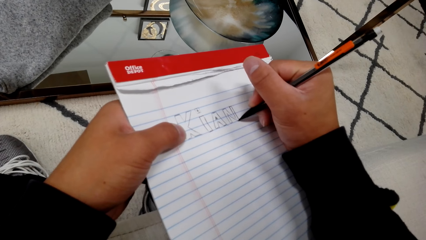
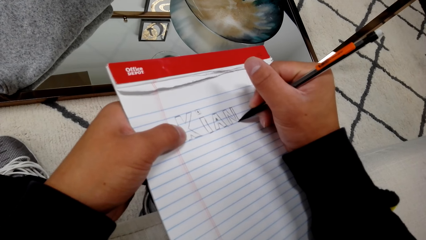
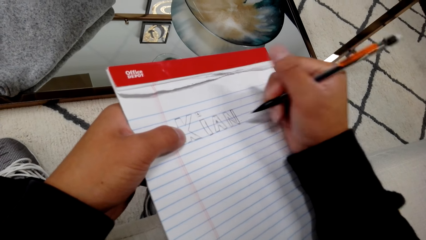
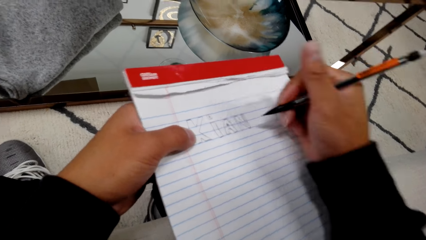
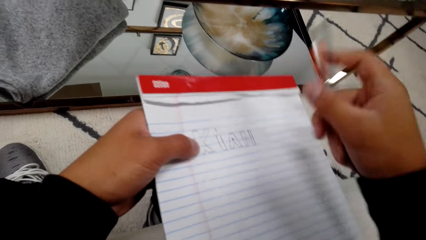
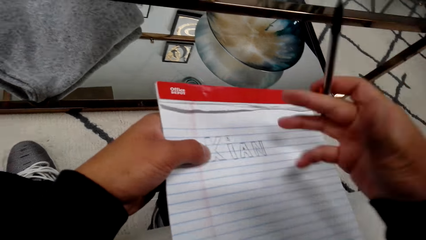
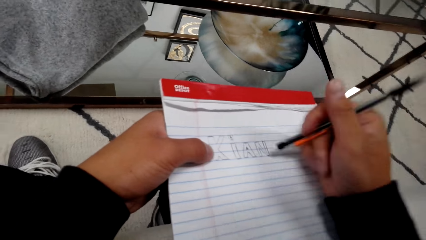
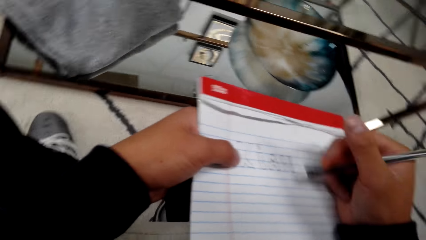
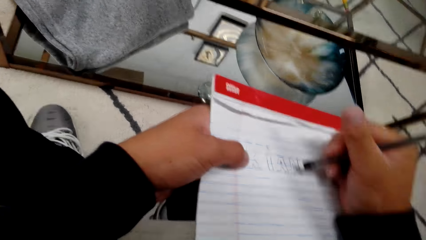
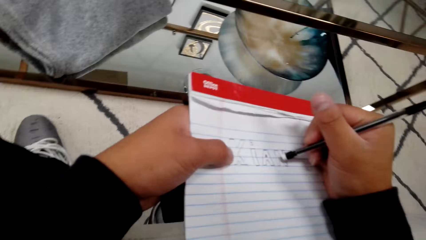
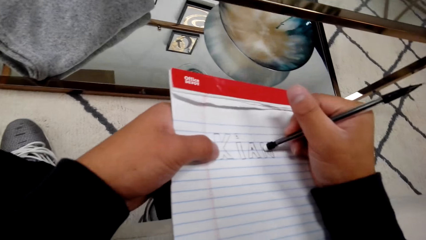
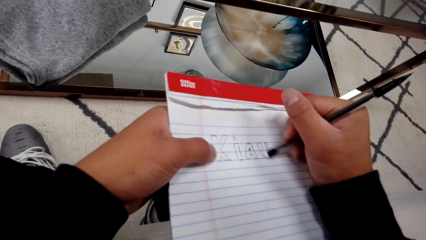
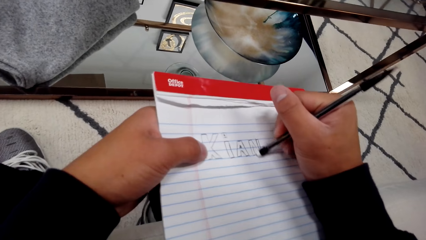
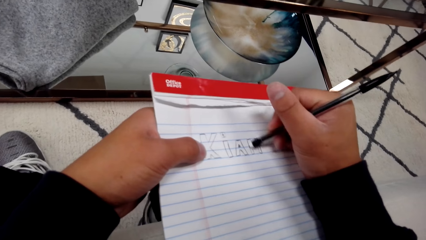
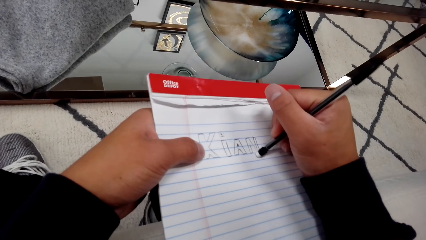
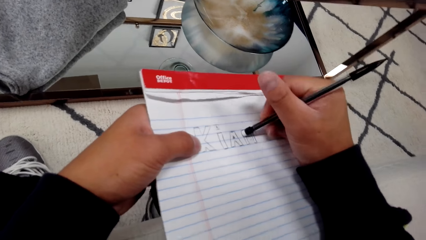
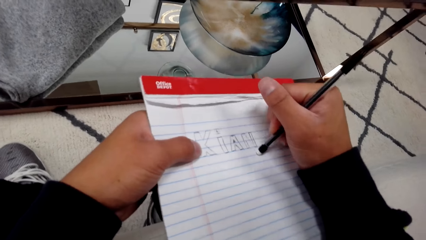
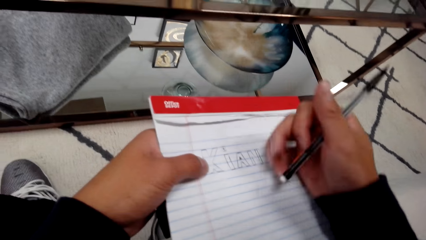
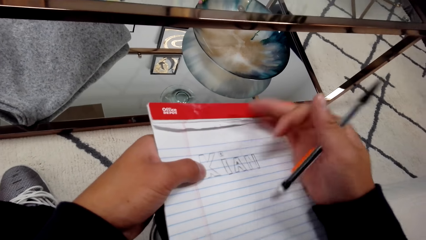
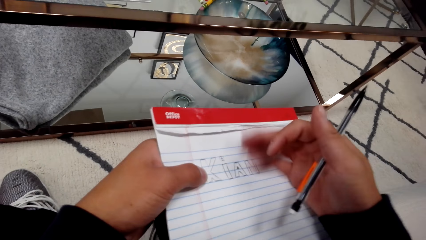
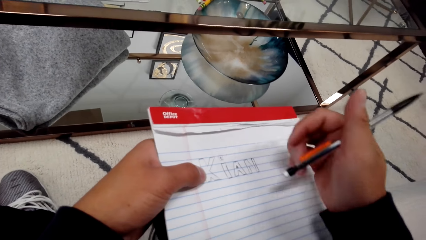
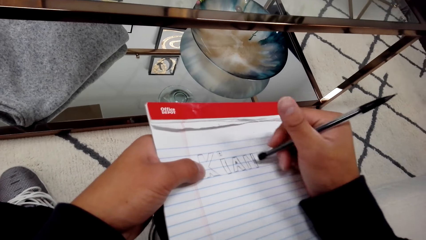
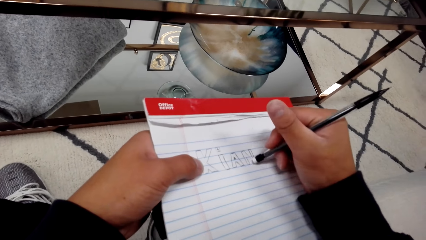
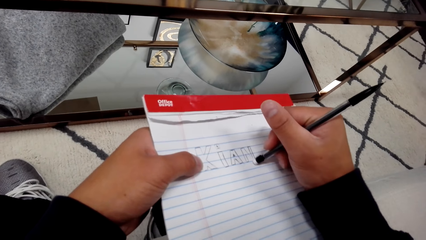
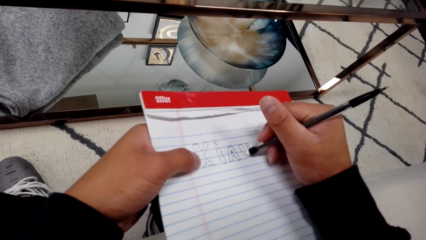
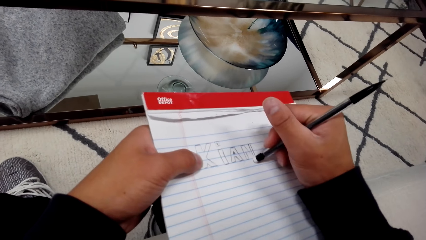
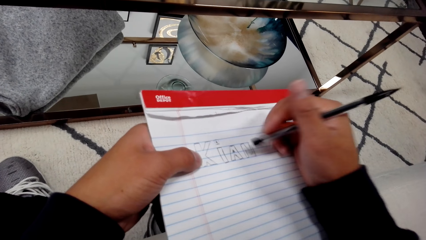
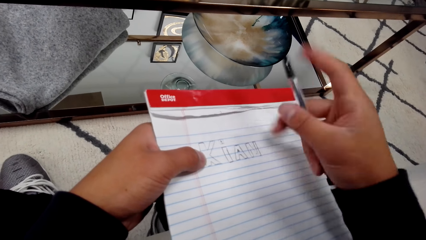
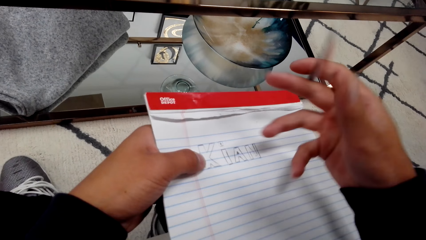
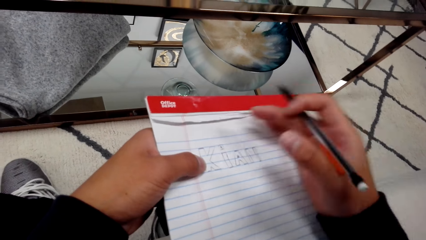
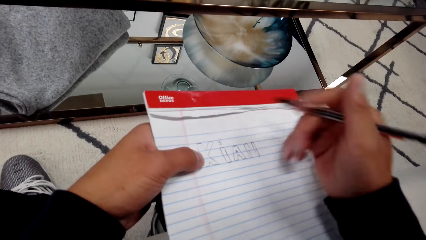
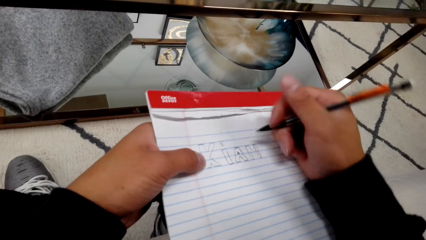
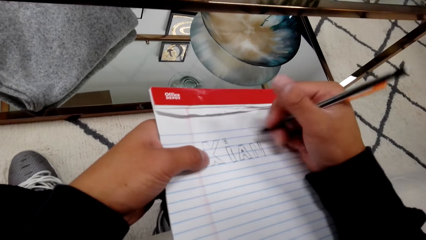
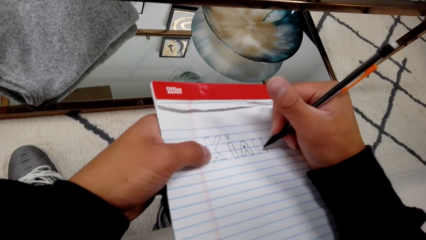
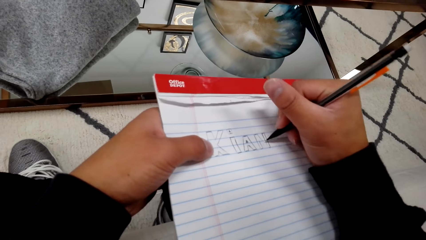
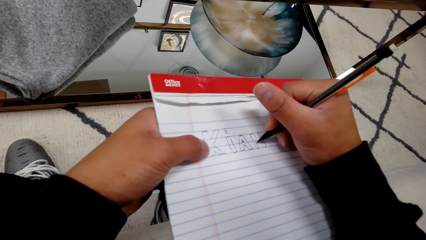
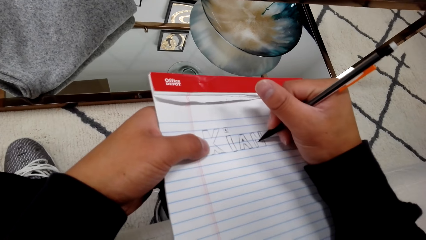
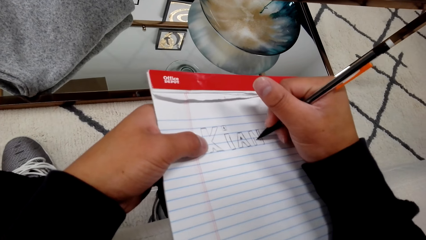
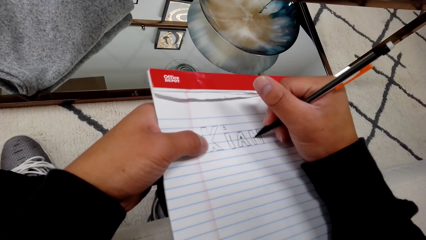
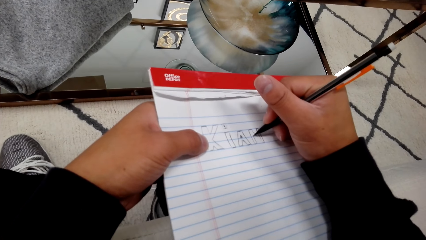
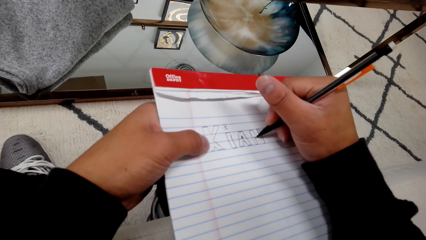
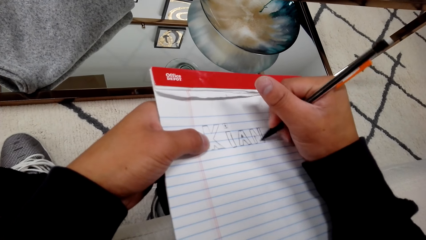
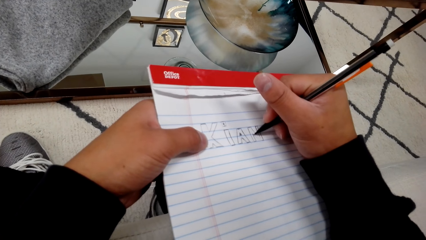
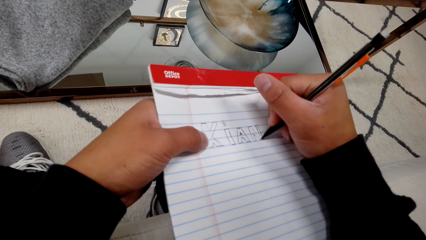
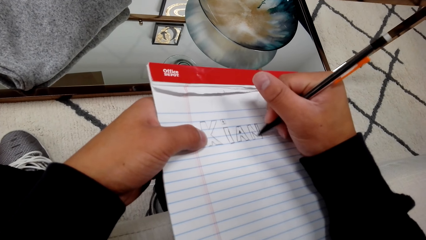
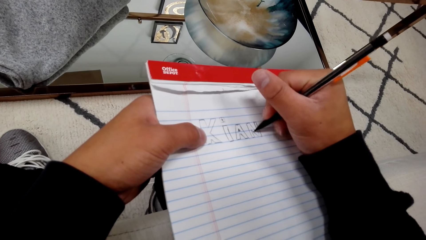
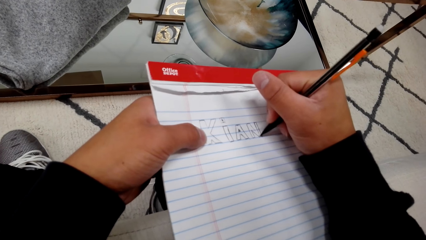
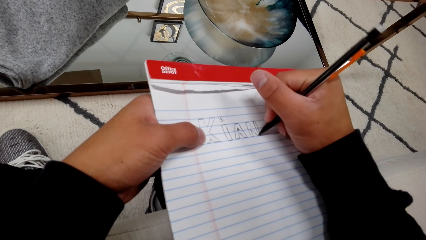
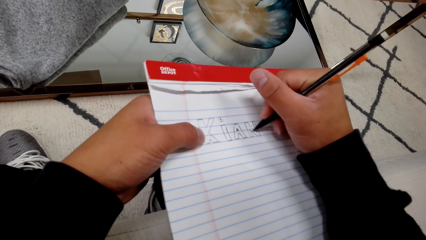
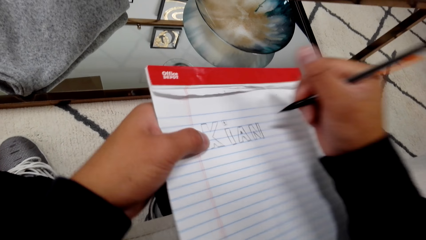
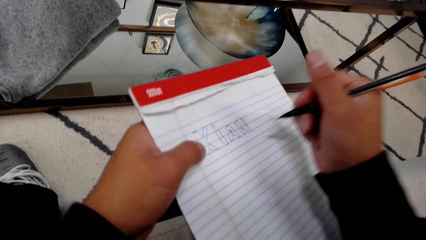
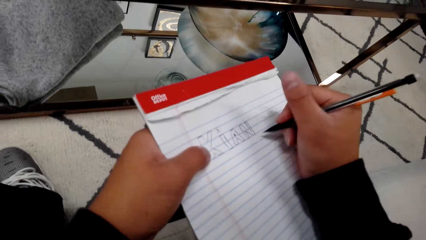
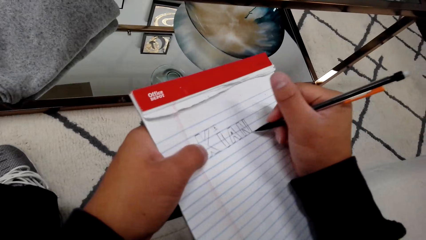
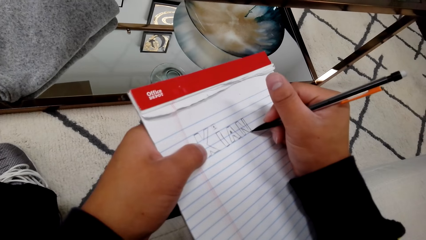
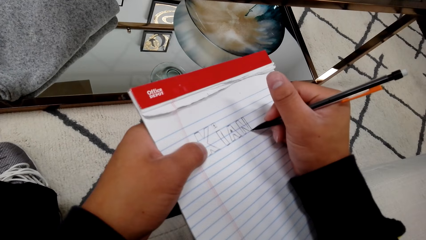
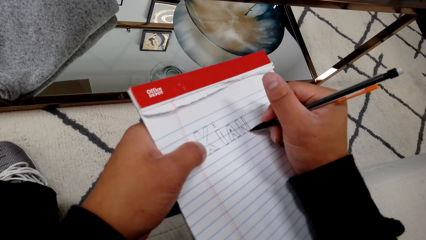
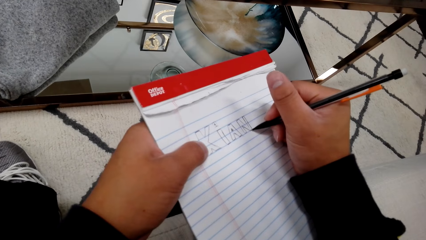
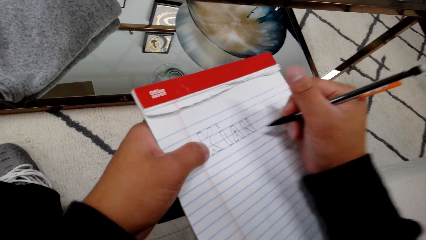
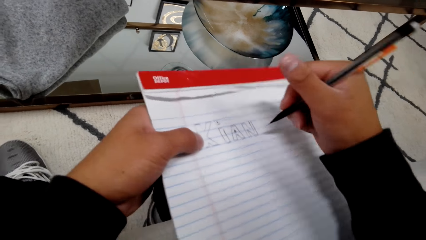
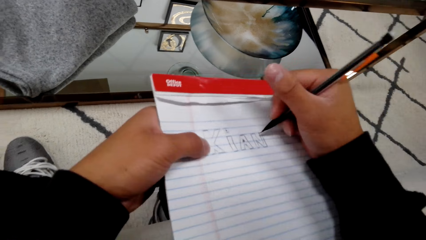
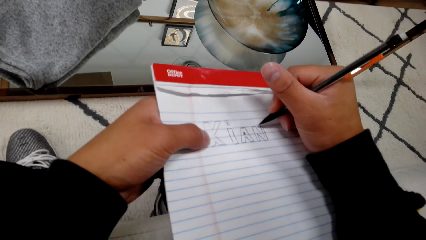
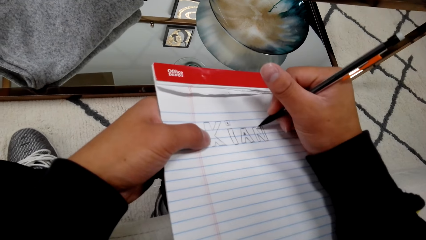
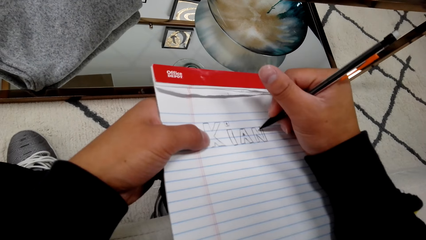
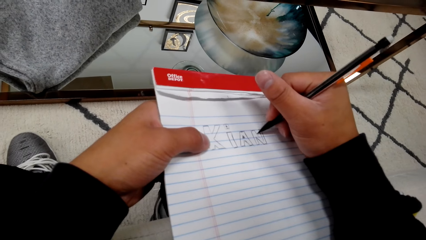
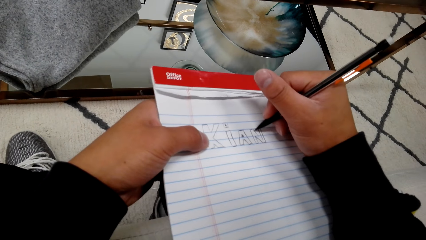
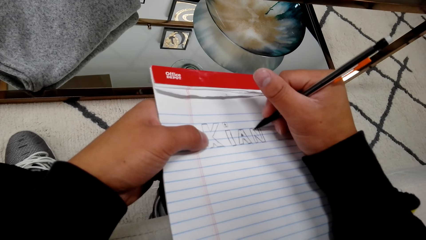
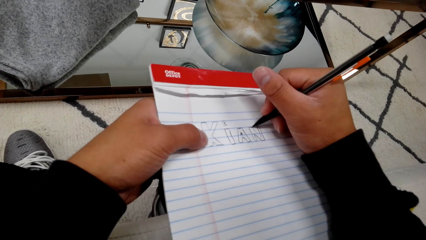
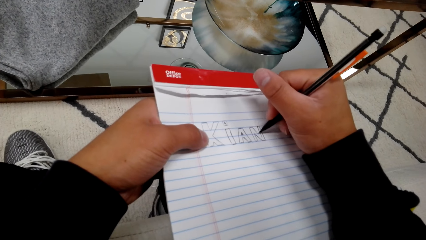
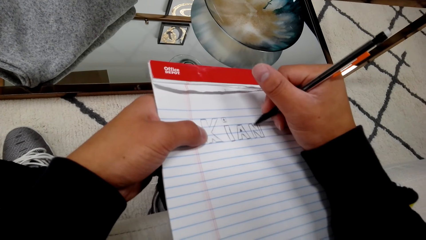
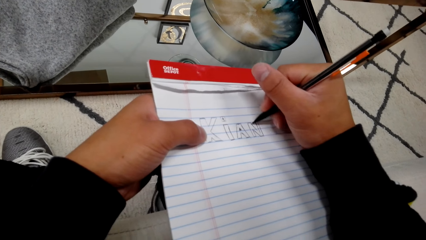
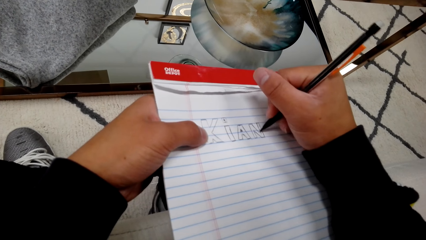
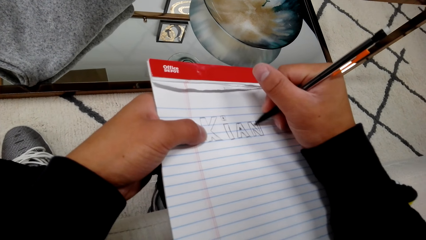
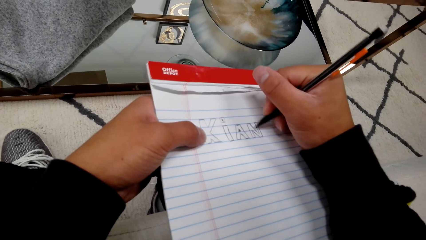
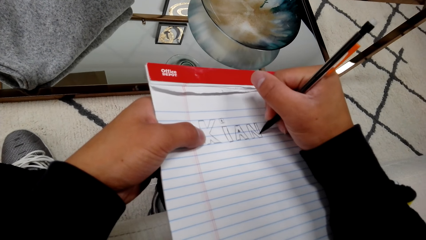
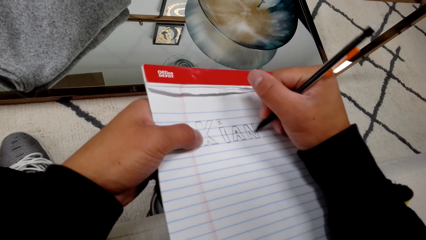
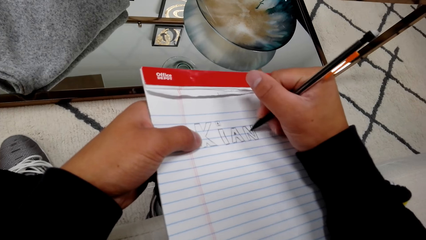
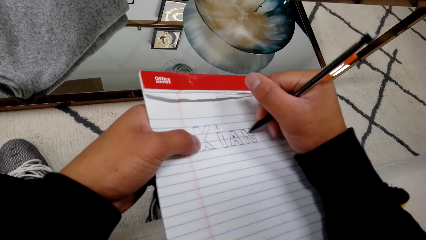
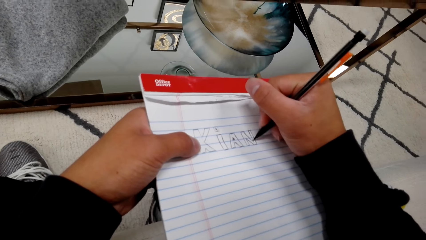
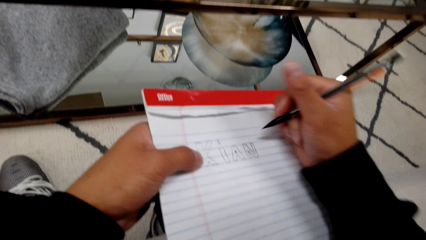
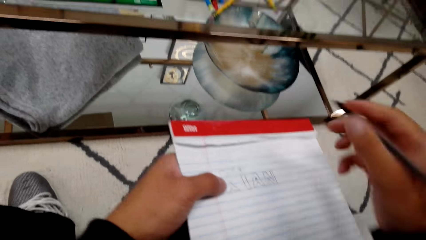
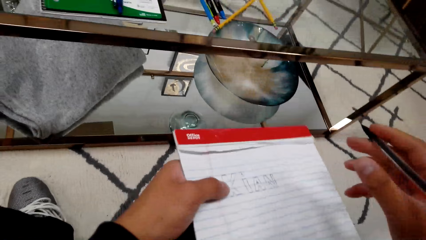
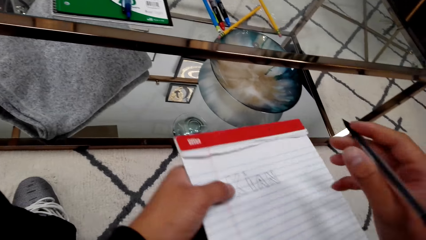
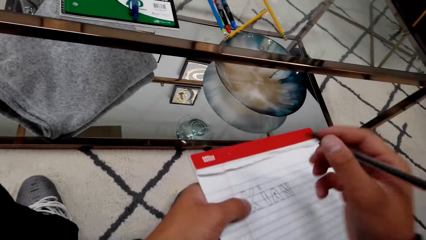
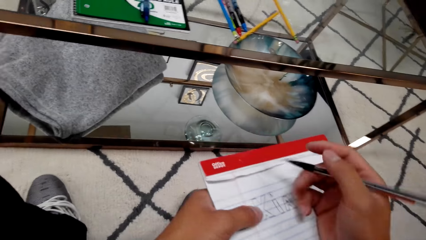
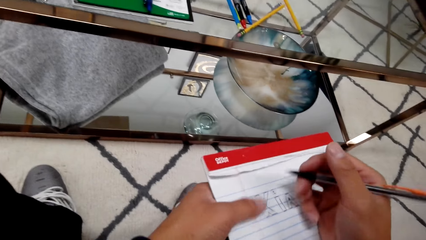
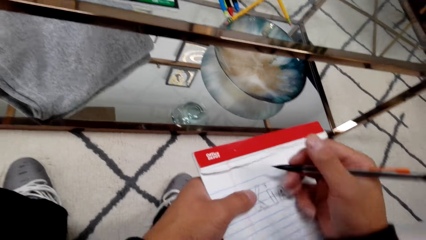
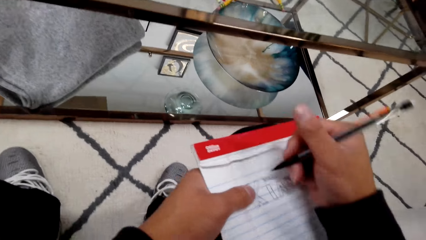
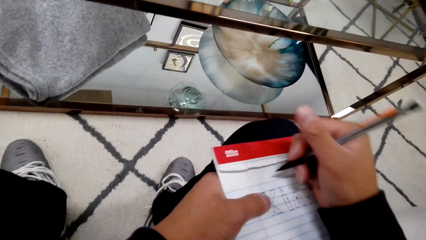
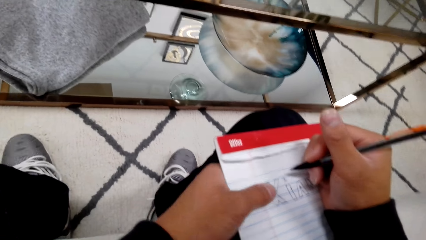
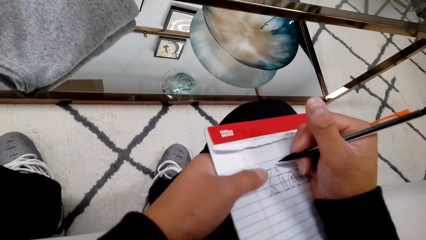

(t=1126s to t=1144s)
The camera wearer is drawing on a paper. They rub with a rubber. They wipe a book with a hand. They rub with the rubber. They write on the book with a pencil.
